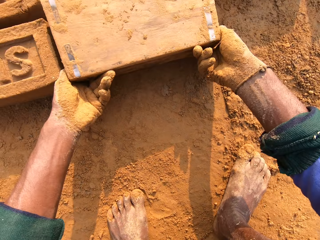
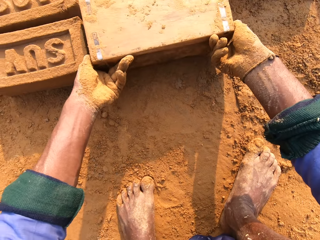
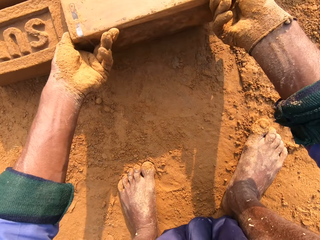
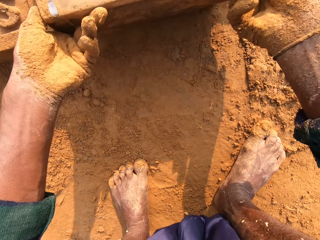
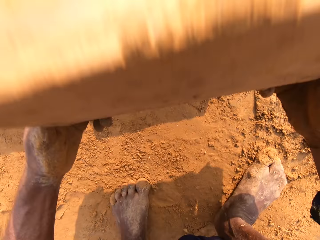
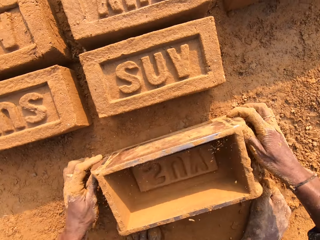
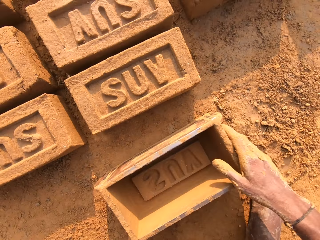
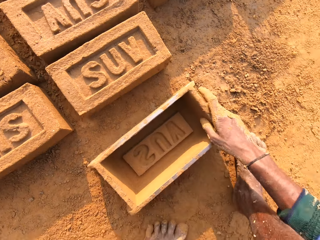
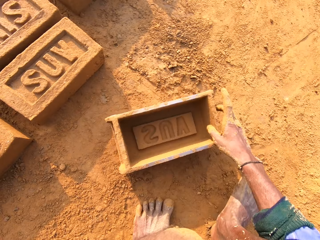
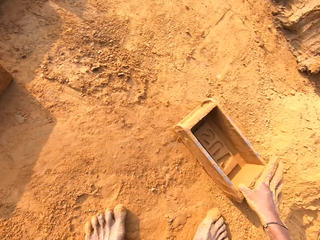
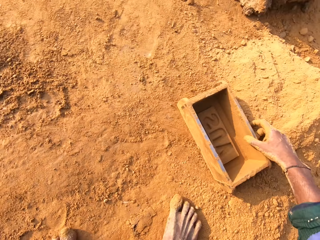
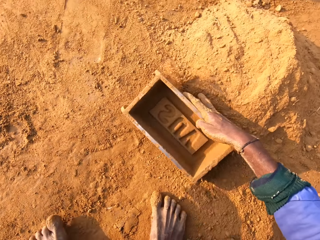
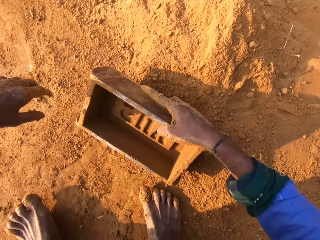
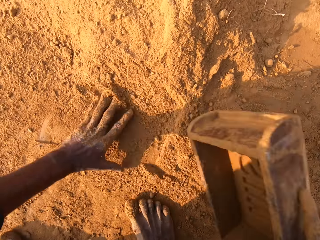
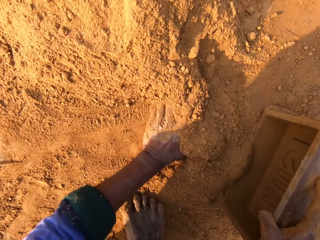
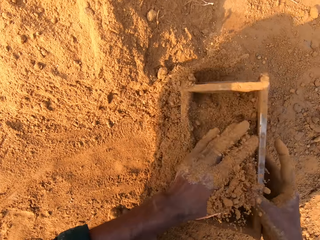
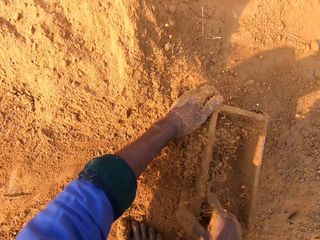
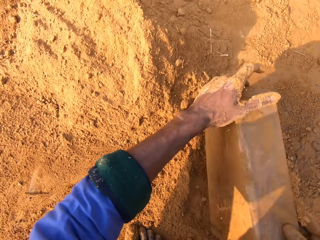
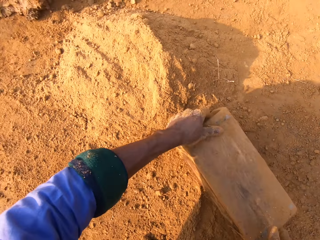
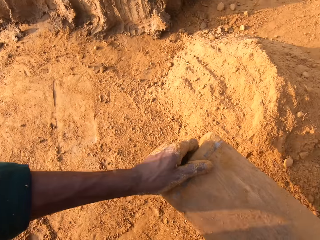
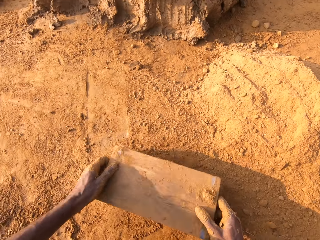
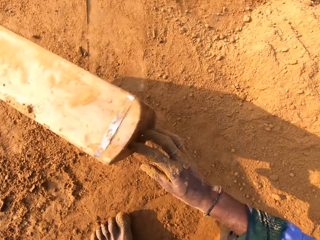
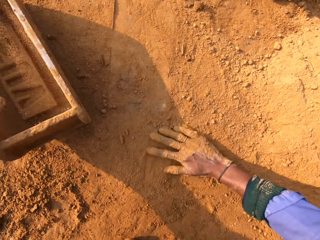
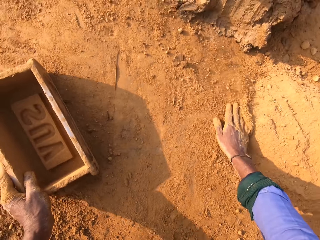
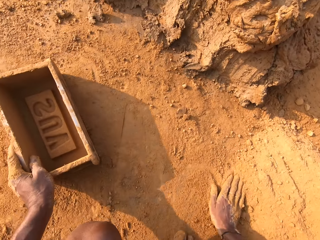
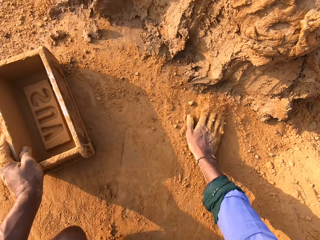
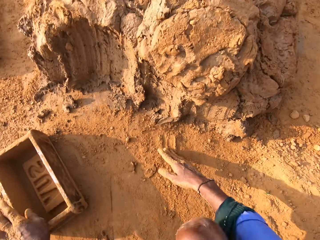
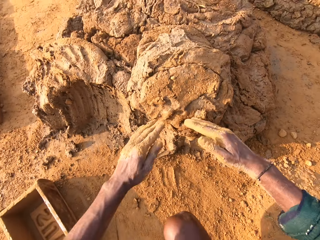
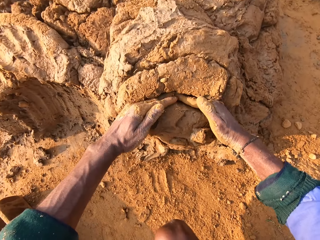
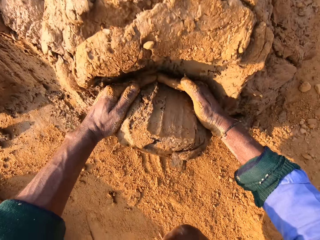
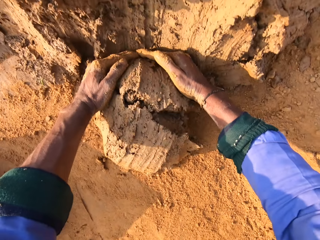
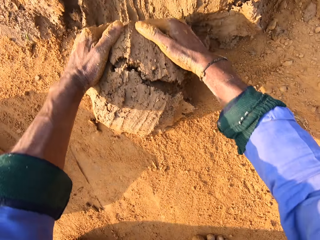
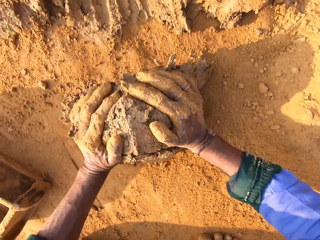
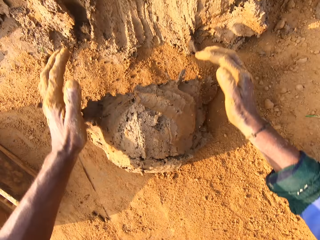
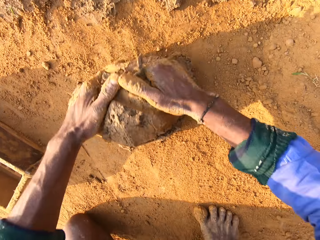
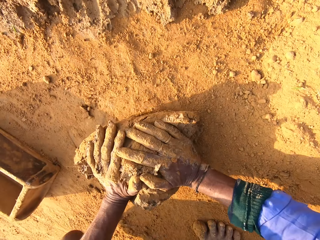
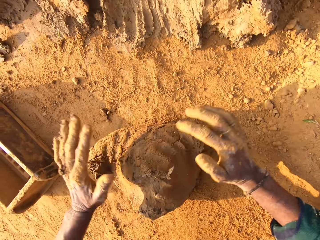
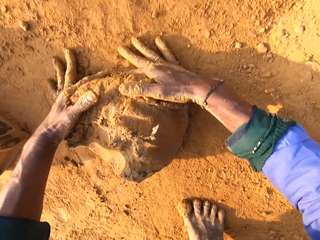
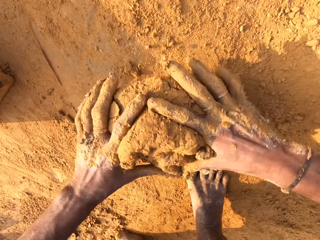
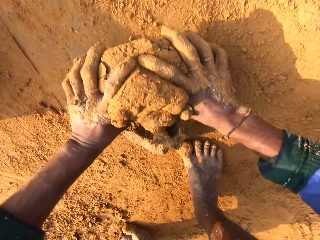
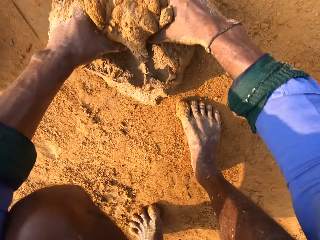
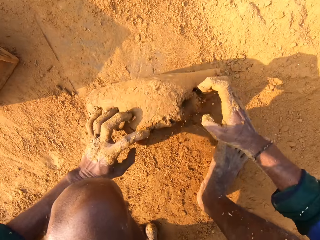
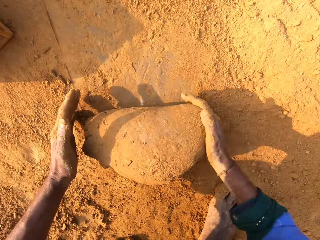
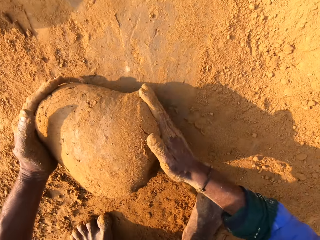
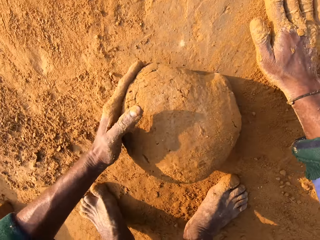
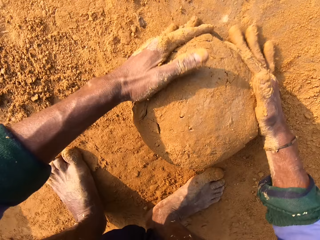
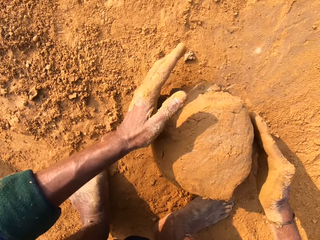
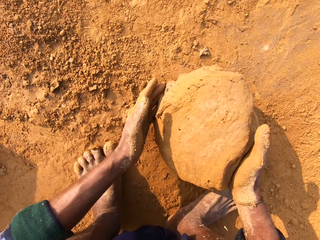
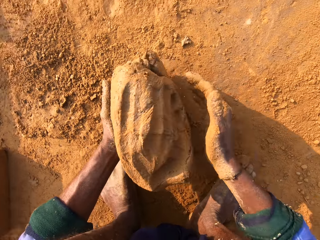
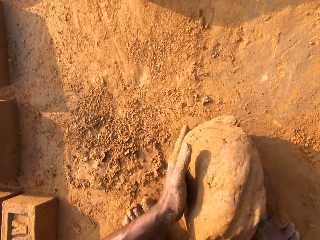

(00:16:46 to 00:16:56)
The camera wearer pours the clay from the brick mould or clay molding box. They flip the clay molding box on the ground. They remove the brick mould. They scoop soil in the clay molding box. They put the soil into the brick mould. They pour the soil on the ground. They scoop the clay from the ground with hands. They mold the clay with hands and roll the clay on the ground.

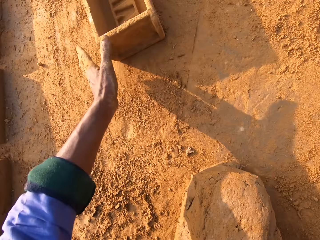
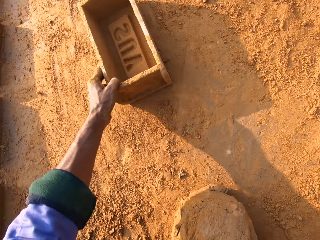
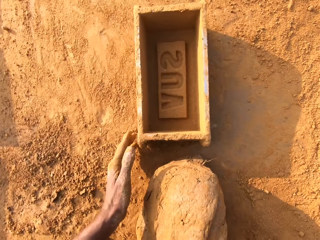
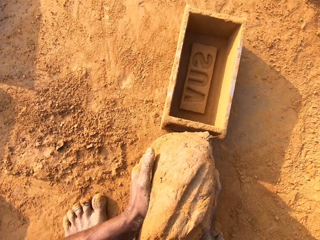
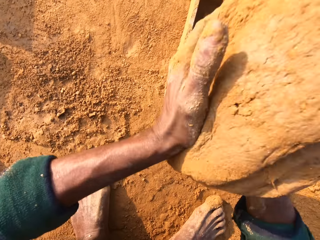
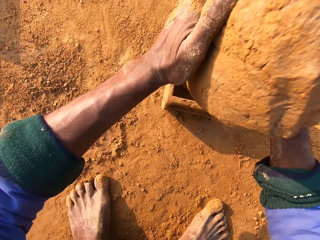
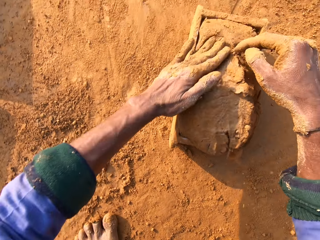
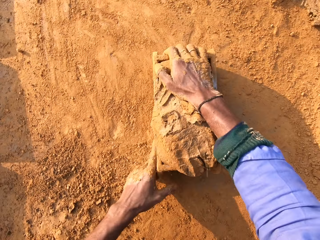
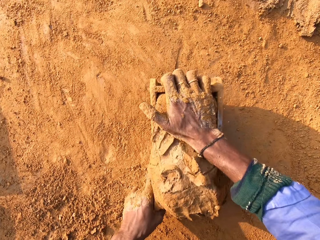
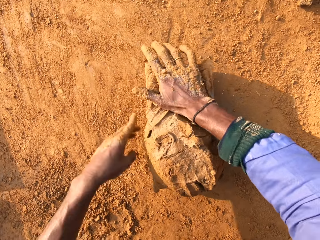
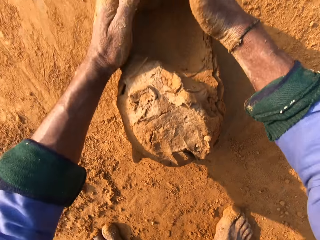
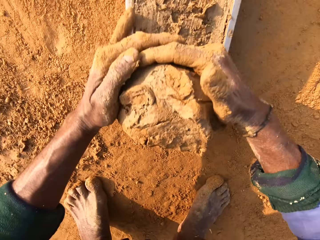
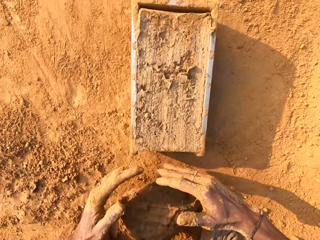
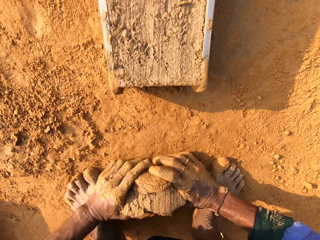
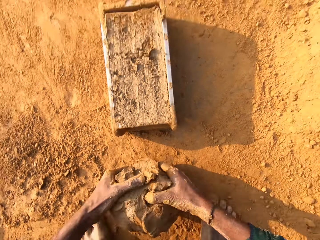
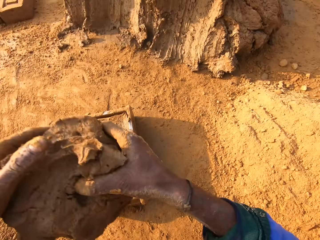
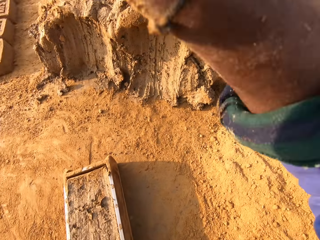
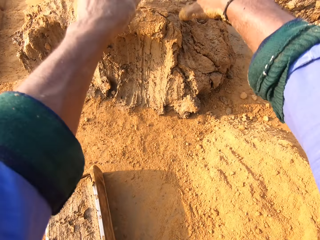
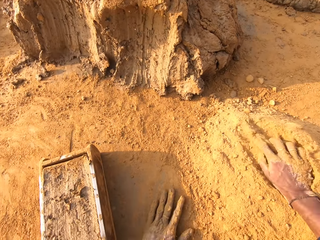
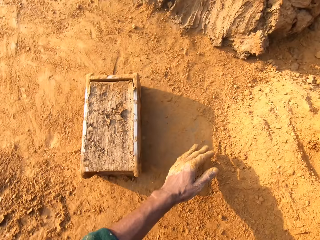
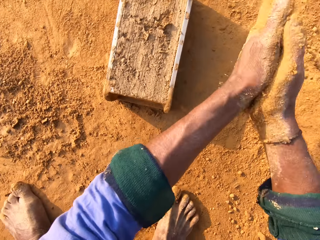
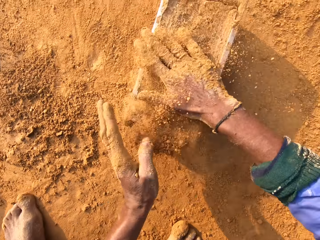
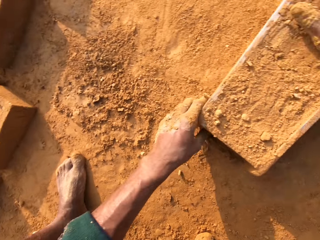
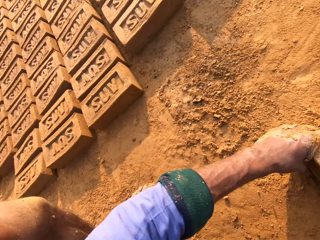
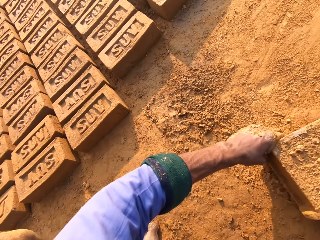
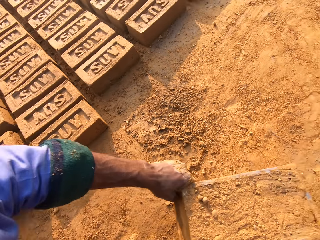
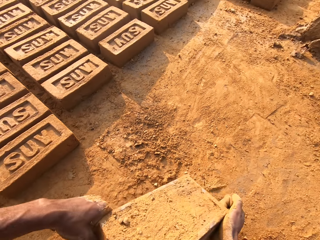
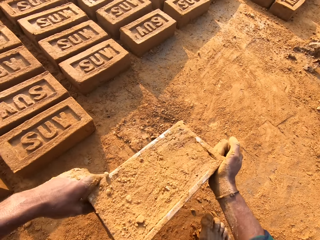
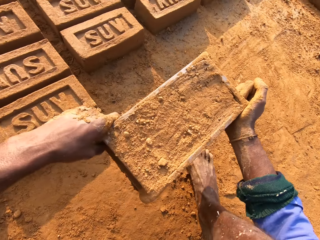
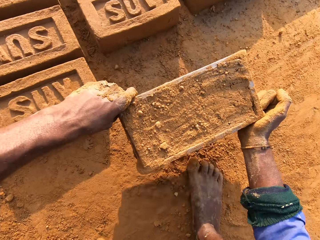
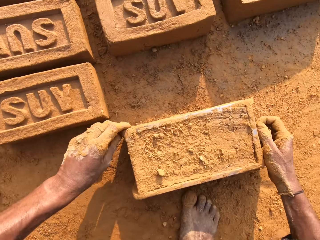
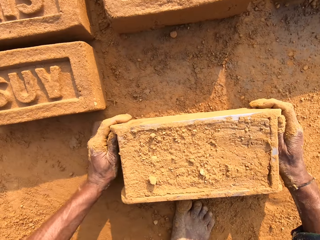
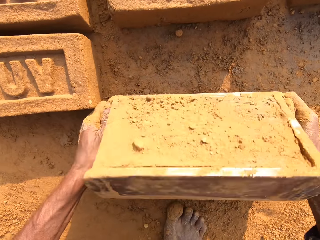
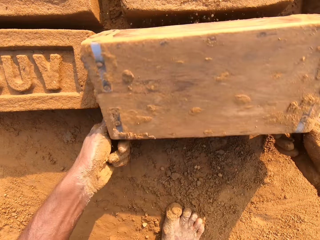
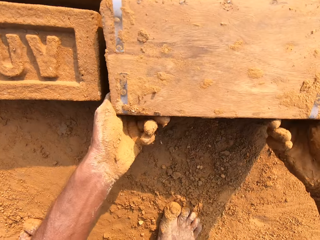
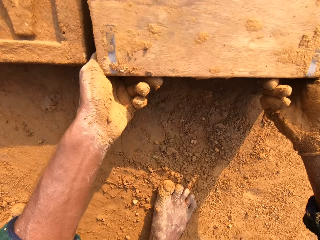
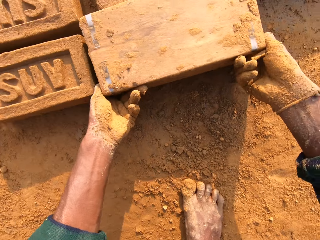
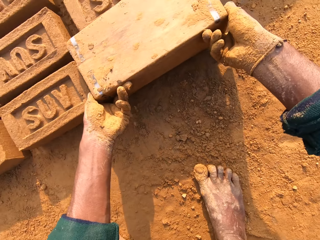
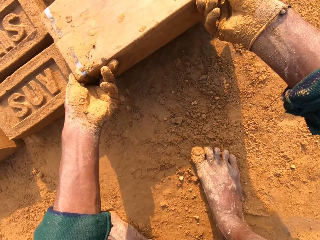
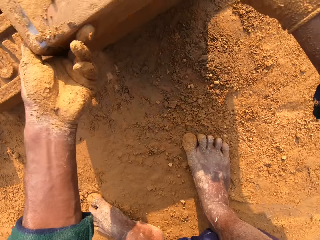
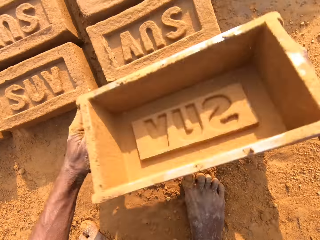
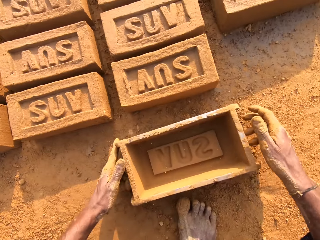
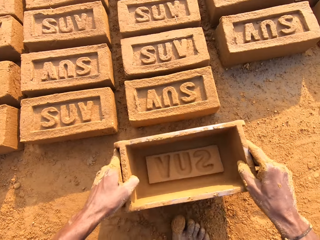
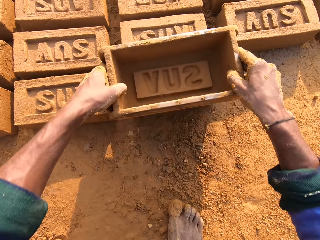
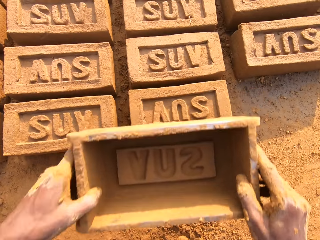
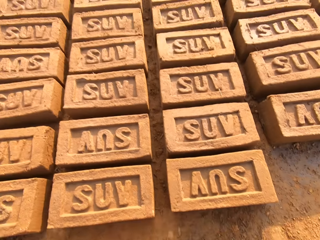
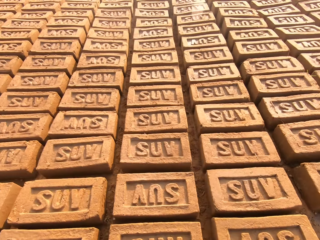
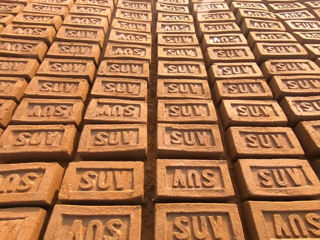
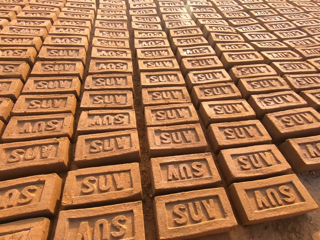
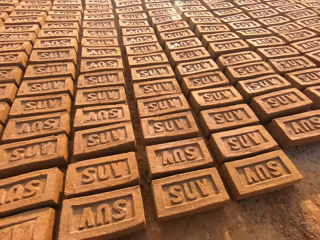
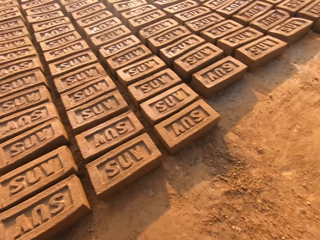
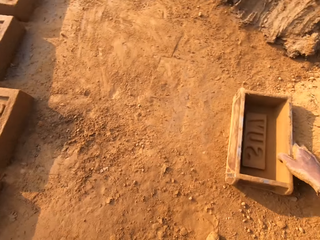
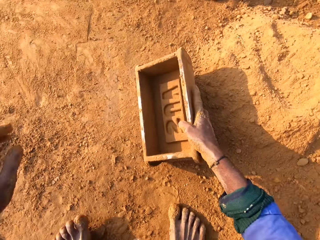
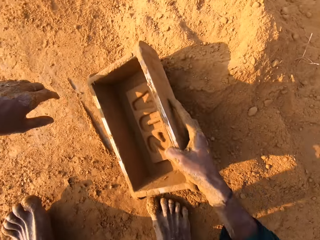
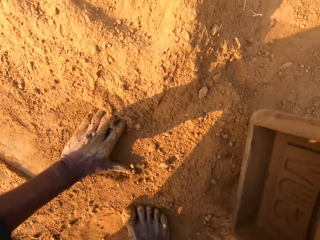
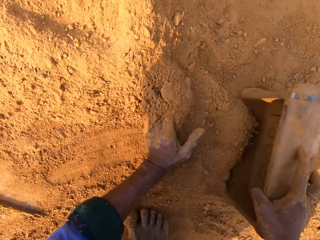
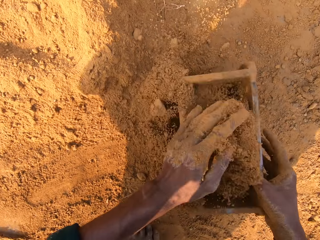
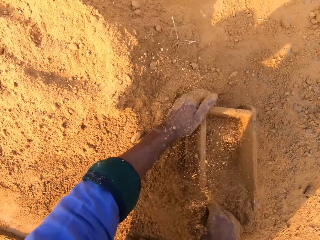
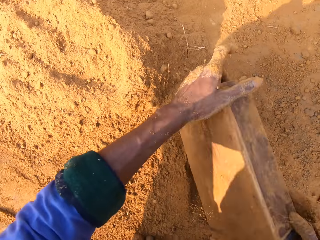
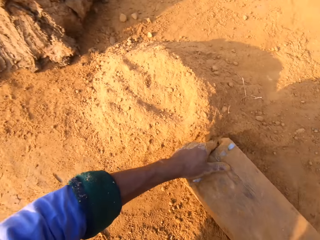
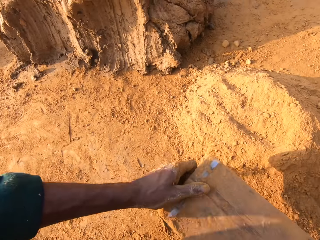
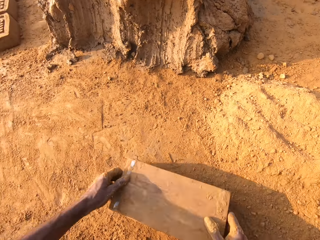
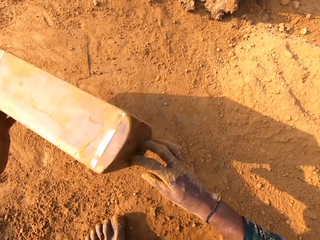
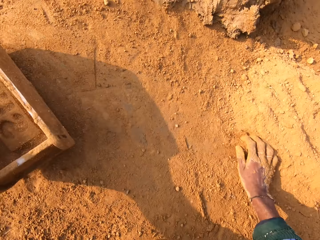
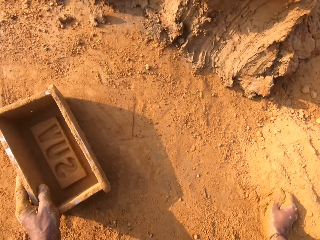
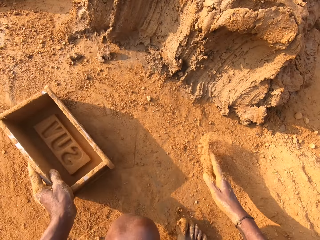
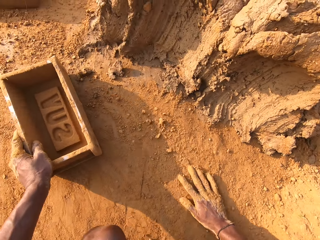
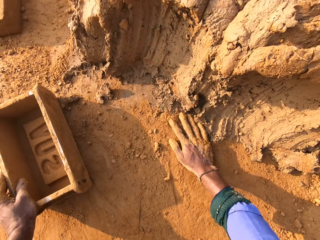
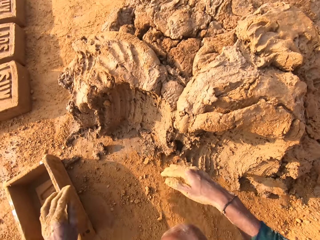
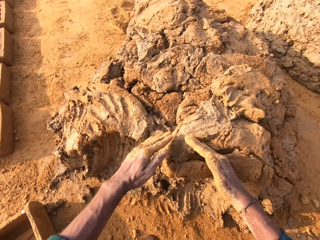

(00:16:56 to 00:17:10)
The camera wearer moves the brick mould or clay molding box closer. They throw the clay into the brick mould. They remove the excess clay from the brick mould. They throw the small clay on the big clay. They wipe the hands with the soil or clay. They move the brick mould. They flip the clay molding box on the ground. They pour the clay from the brick mould. They remove the brick mould. They place the brick mould on the clay. They move. They put the soil on the brick mould. They scoop the soil in the clay molding box. They pour the soil on the ground. They move the brick mould.
